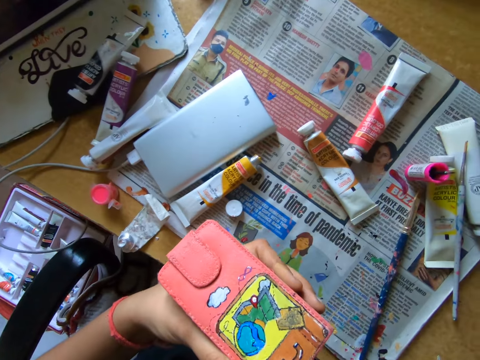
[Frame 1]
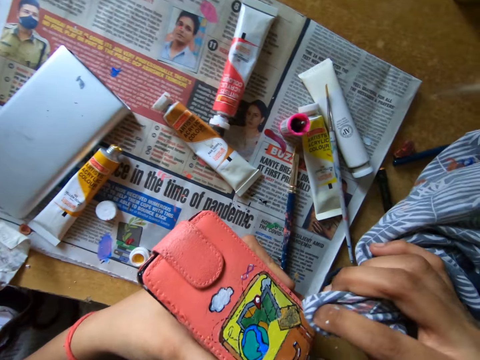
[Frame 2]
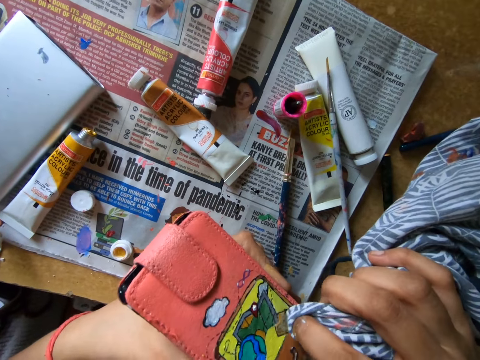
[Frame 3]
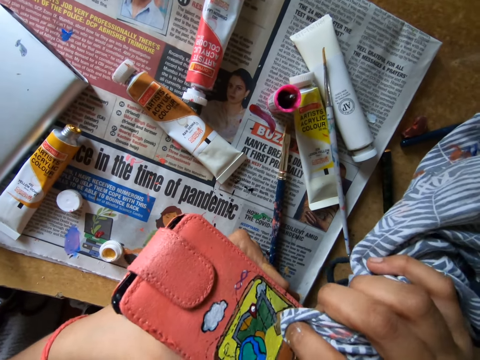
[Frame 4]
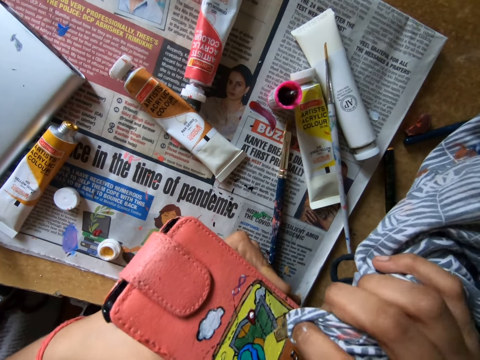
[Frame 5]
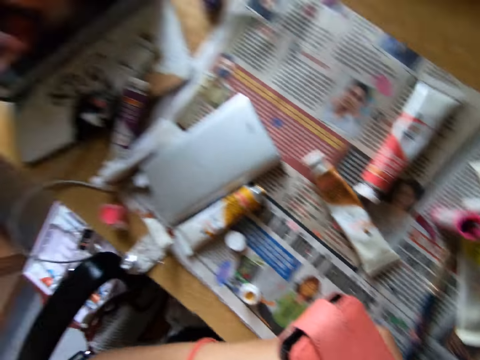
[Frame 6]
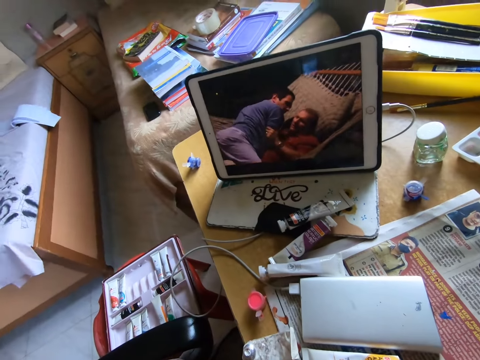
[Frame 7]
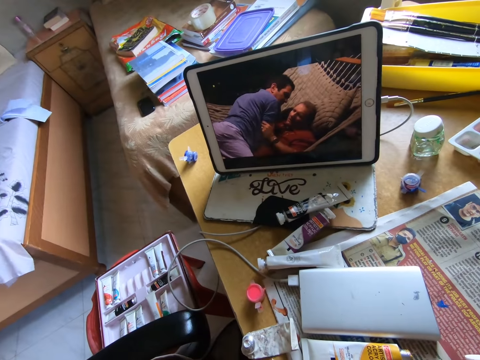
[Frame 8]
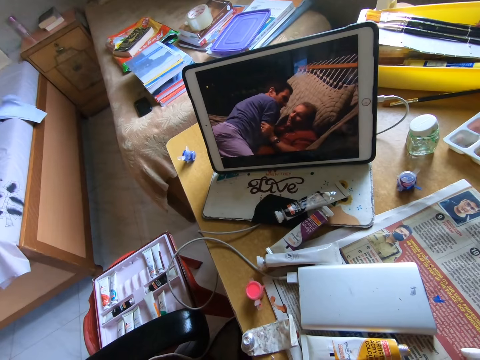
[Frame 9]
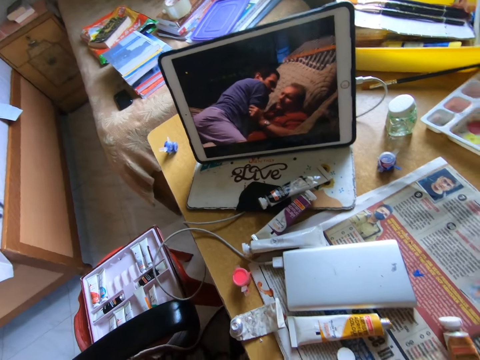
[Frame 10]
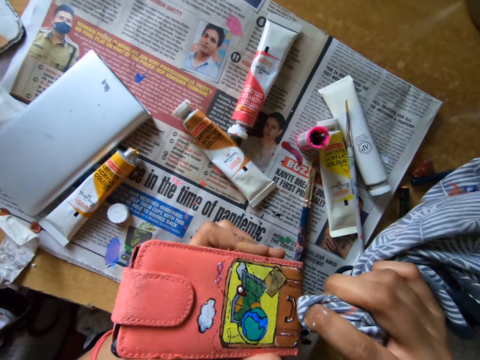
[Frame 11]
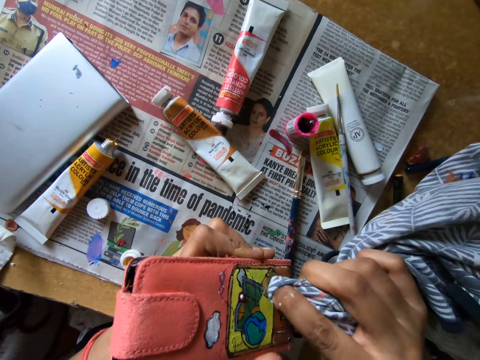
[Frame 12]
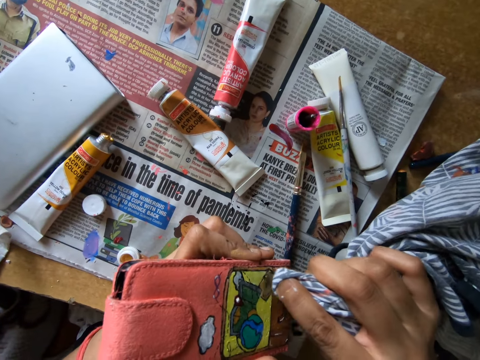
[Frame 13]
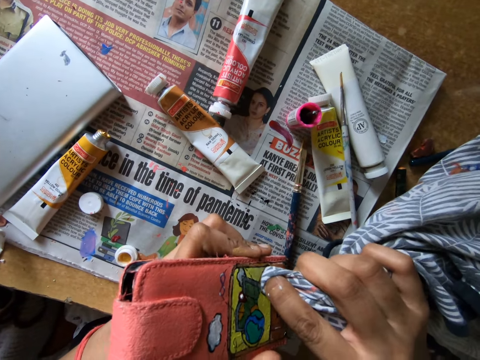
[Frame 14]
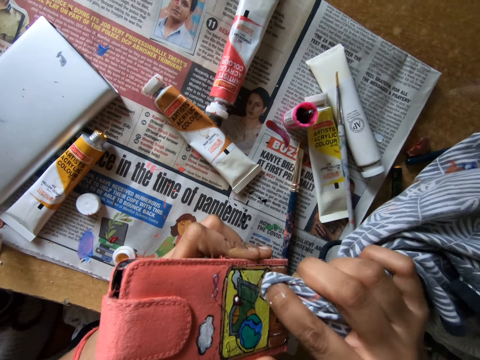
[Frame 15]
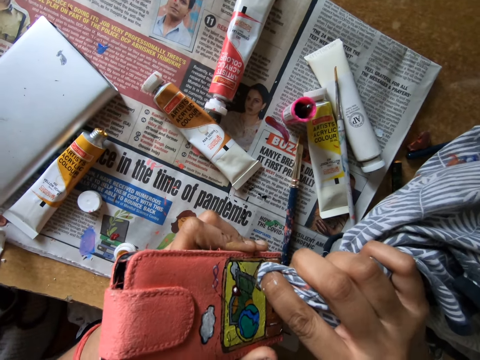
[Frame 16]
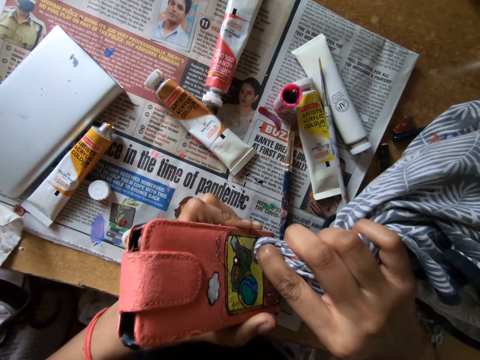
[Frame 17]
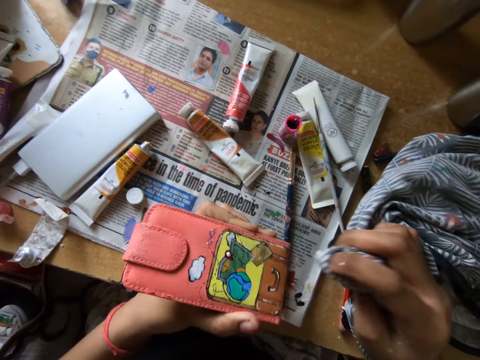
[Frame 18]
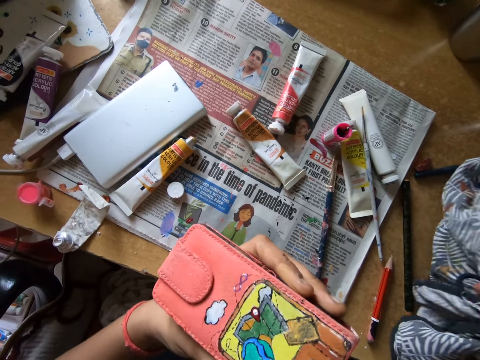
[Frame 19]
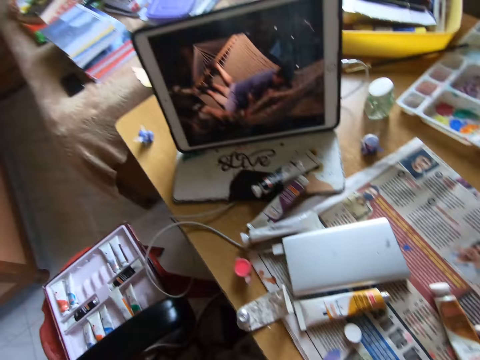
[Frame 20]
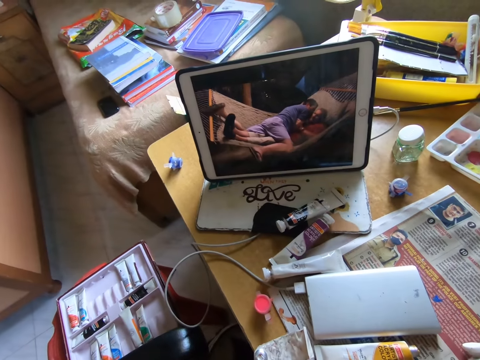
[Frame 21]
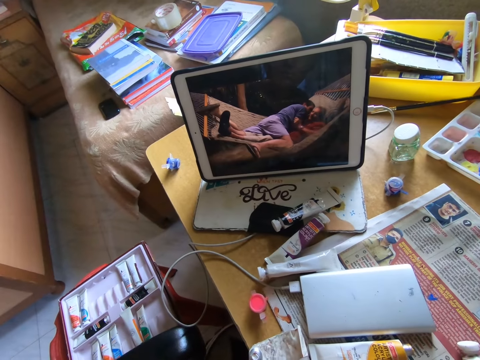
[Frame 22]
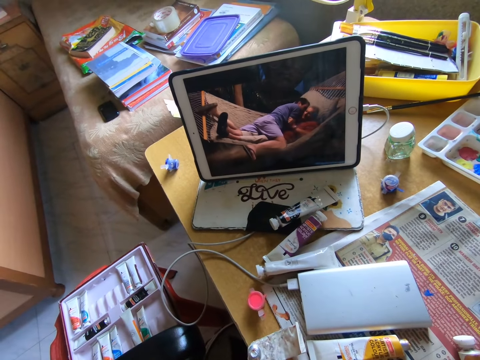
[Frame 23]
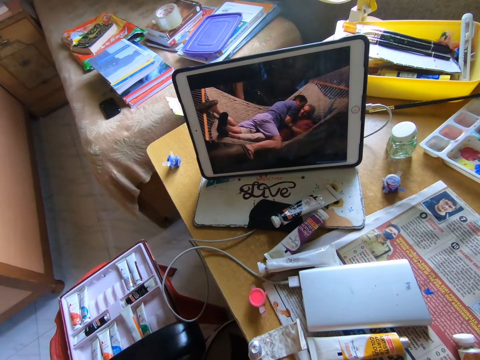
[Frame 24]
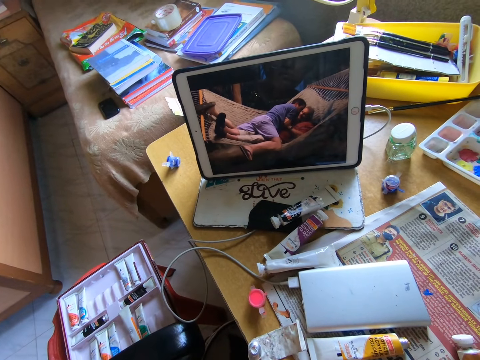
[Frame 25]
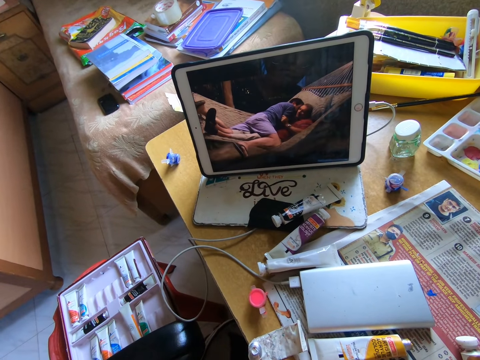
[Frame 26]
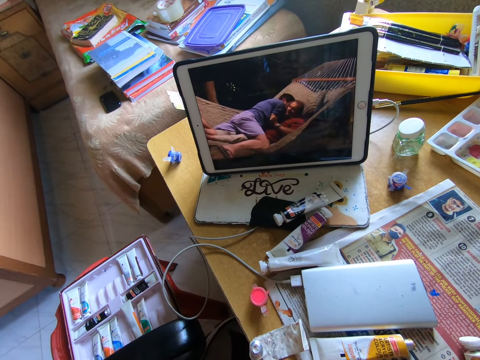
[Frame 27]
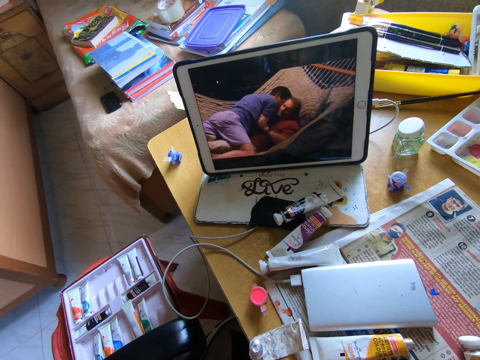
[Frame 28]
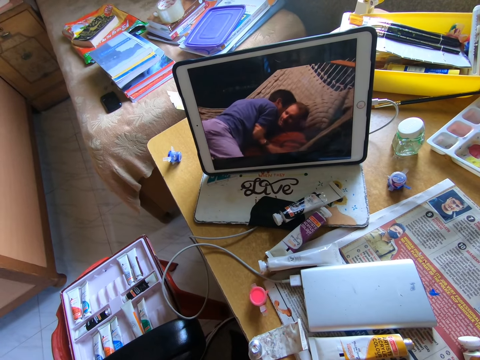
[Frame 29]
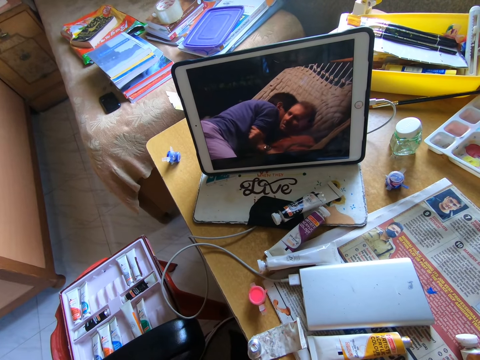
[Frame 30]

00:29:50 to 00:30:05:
The camera wearer wipes a wallet with a cloth. They watch a movie on a tablet. They wipe the wallet with the cloth. They watch the movie on the tablet.

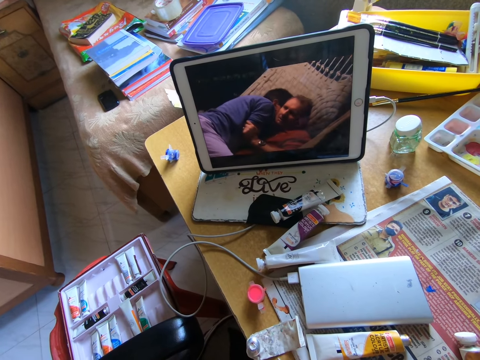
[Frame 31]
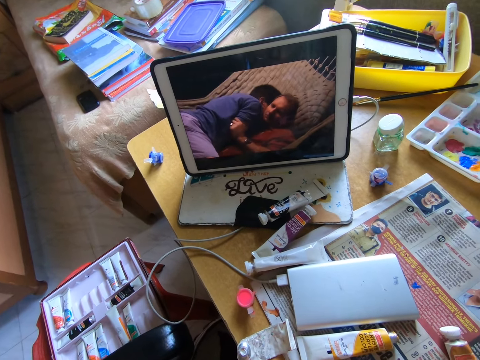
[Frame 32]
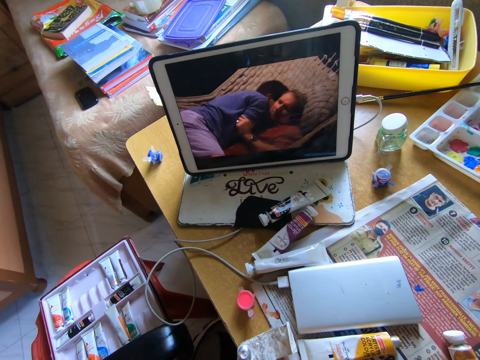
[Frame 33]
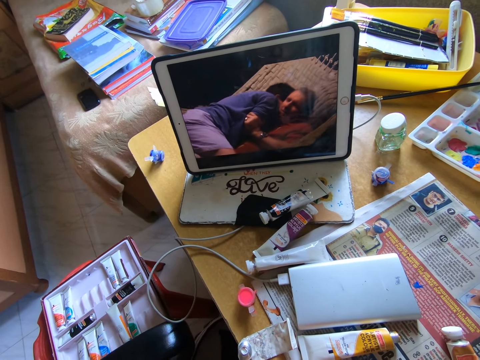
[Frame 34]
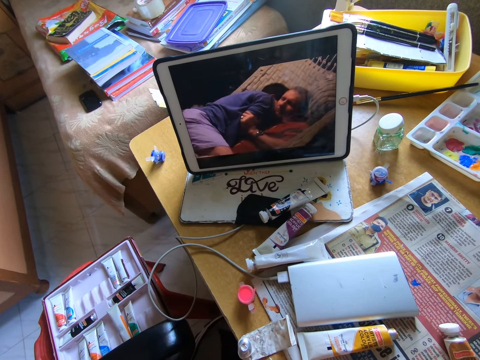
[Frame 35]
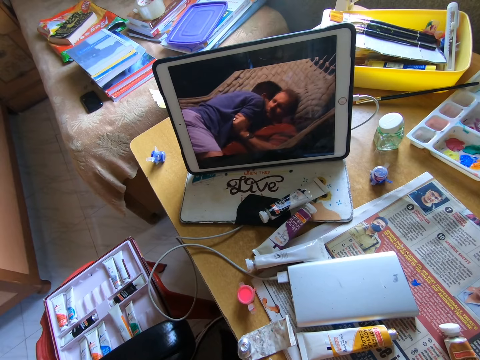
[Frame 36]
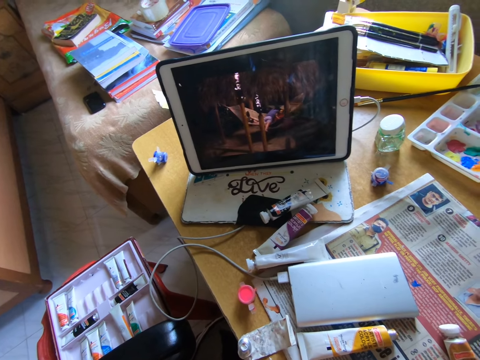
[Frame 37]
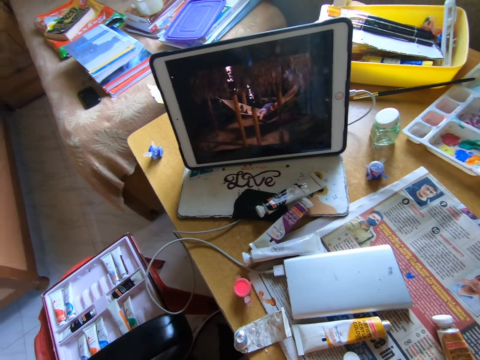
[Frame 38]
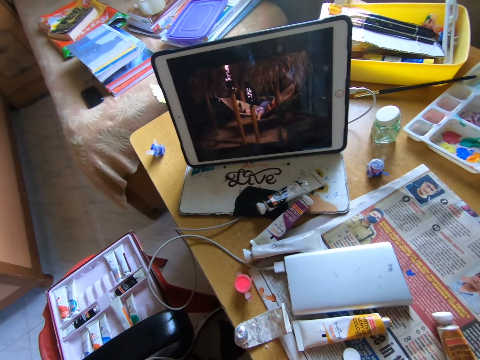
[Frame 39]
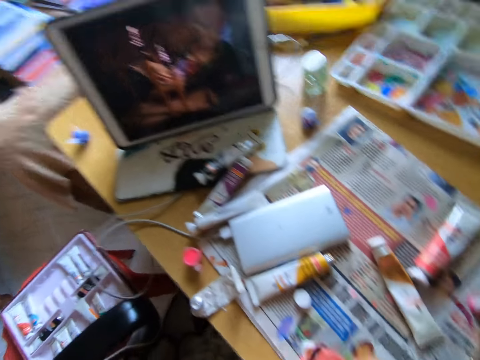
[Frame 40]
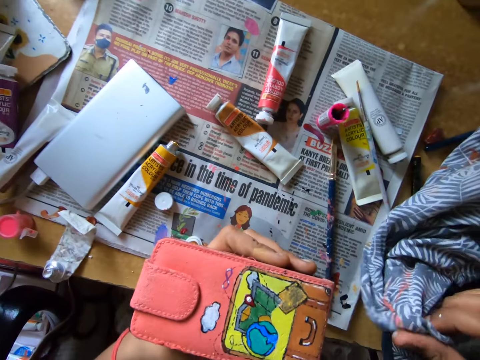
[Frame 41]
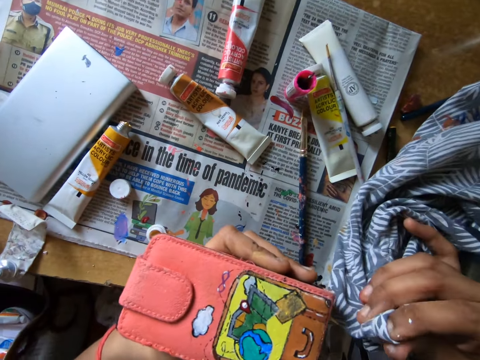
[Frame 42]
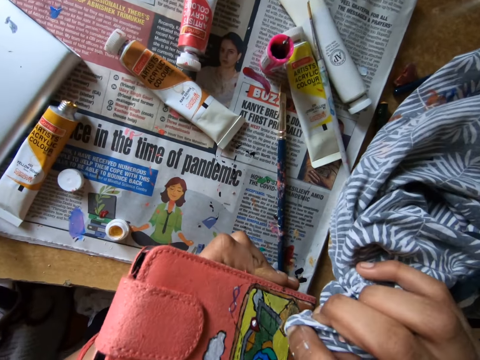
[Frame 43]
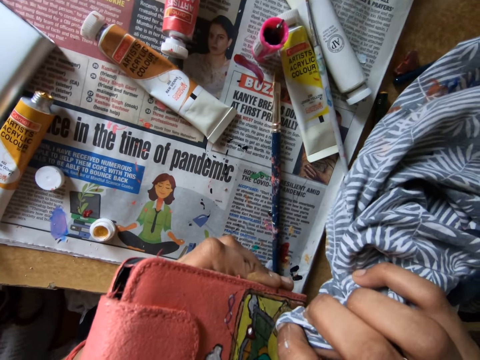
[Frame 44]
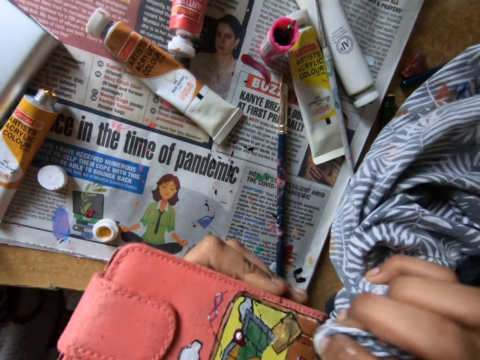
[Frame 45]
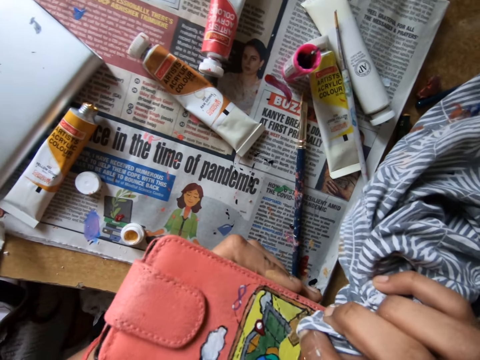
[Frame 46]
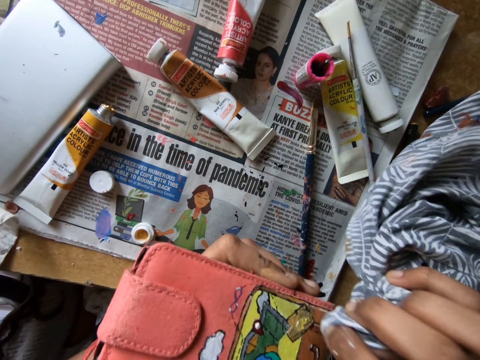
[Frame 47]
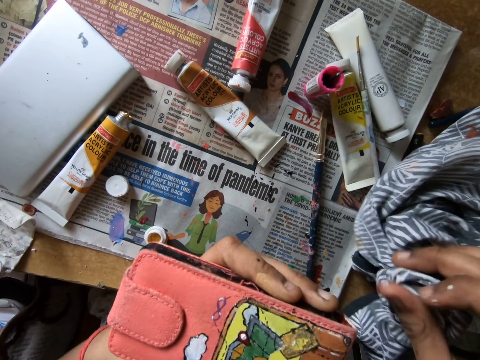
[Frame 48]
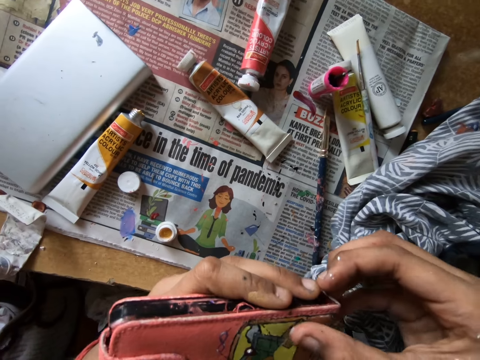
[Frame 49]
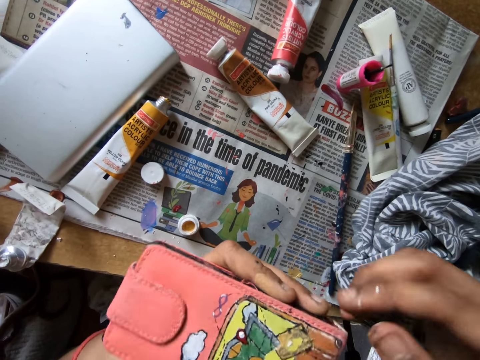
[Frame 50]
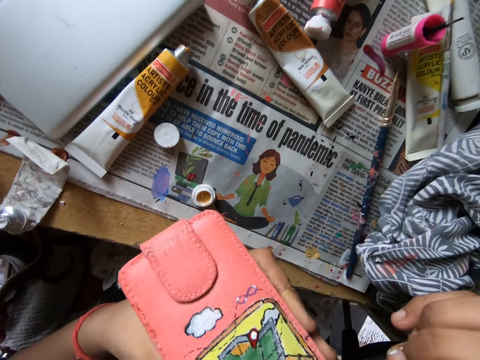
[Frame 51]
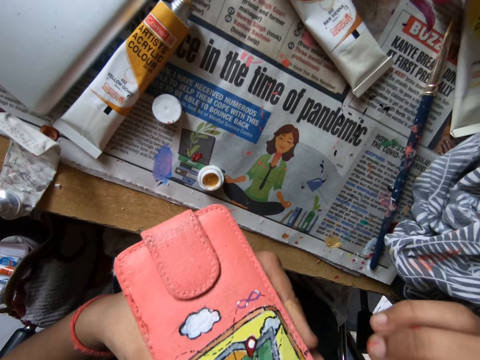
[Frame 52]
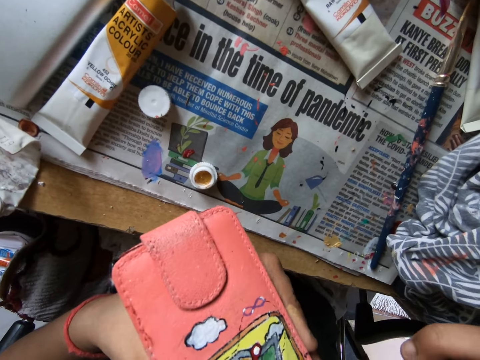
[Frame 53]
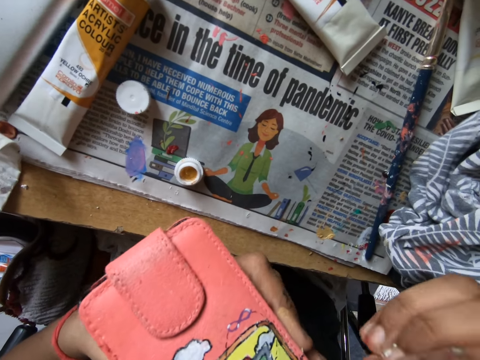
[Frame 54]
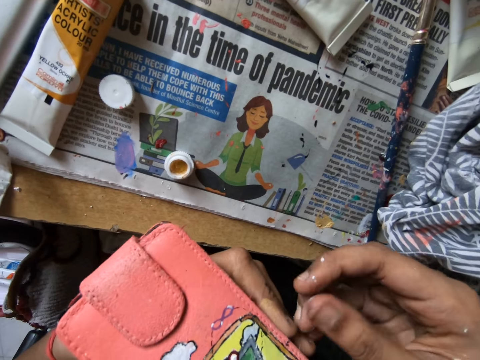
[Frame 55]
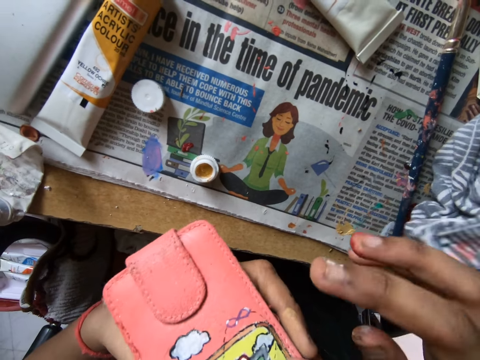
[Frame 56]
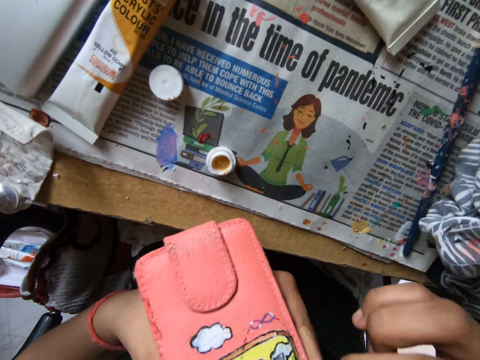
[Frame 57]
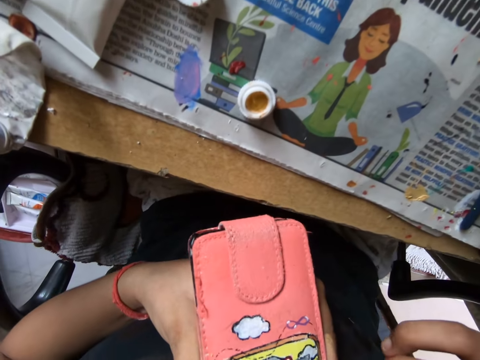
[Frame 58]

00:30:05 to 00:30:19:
The camera wearer wipes a wallet with a cloth. They wipe the wallet with a finger.
